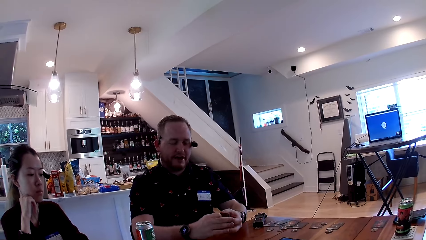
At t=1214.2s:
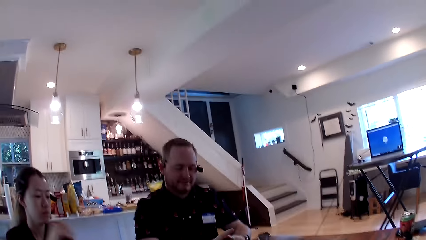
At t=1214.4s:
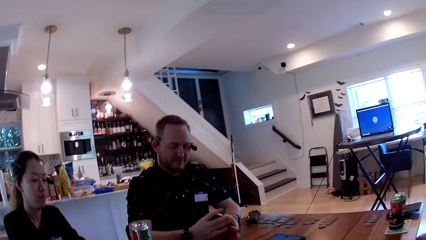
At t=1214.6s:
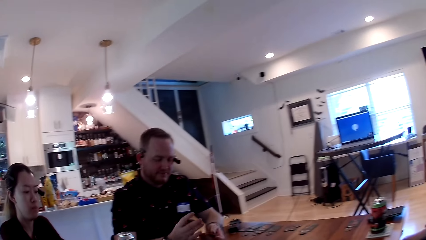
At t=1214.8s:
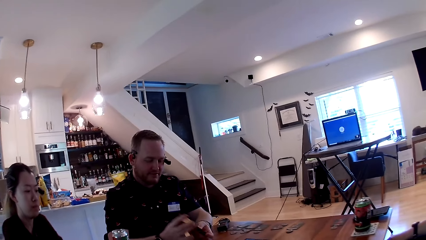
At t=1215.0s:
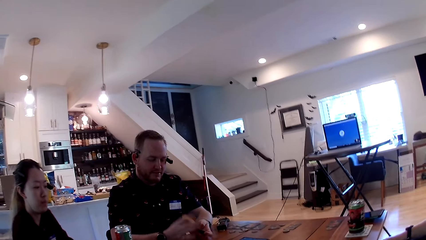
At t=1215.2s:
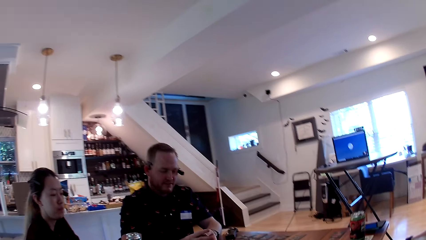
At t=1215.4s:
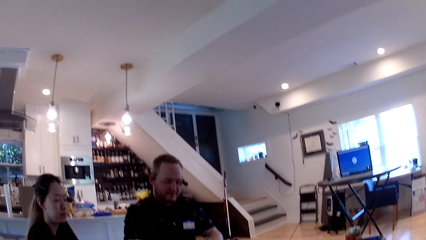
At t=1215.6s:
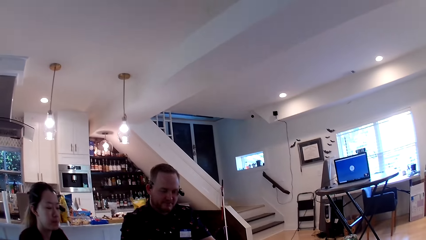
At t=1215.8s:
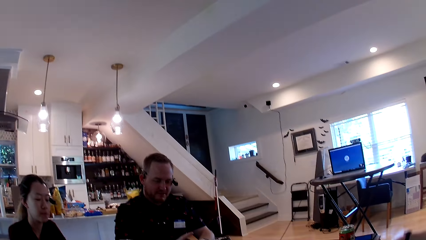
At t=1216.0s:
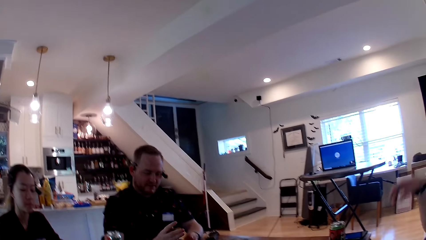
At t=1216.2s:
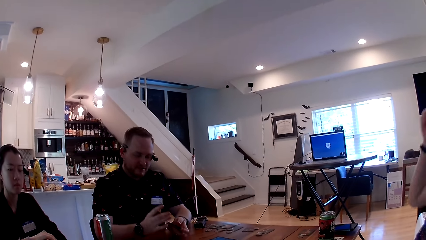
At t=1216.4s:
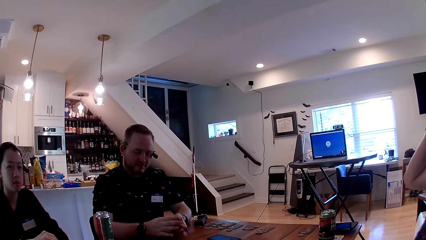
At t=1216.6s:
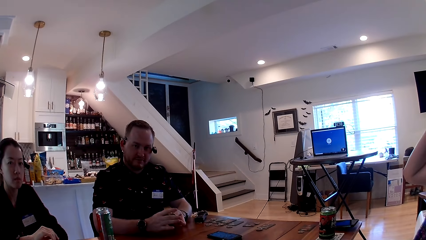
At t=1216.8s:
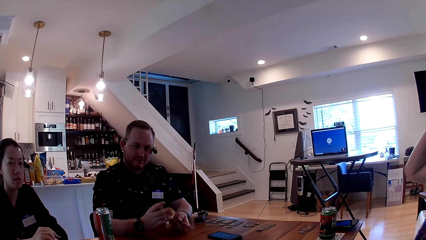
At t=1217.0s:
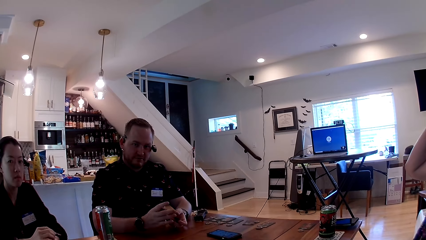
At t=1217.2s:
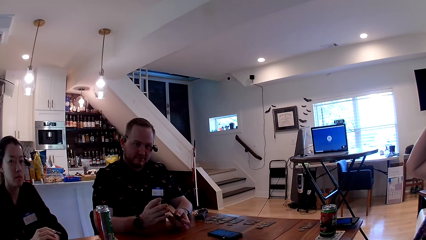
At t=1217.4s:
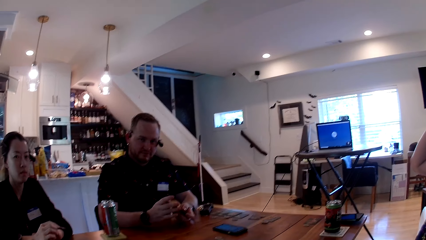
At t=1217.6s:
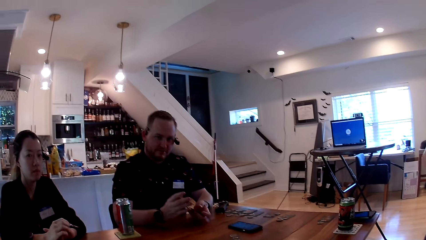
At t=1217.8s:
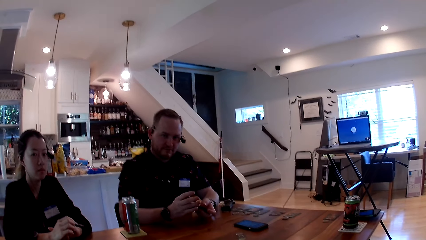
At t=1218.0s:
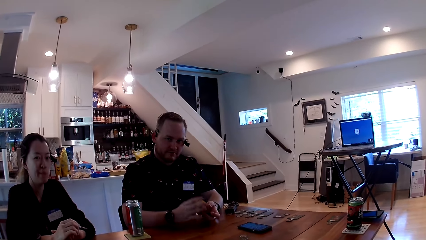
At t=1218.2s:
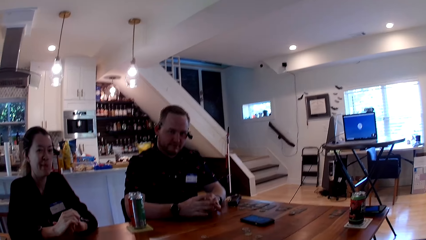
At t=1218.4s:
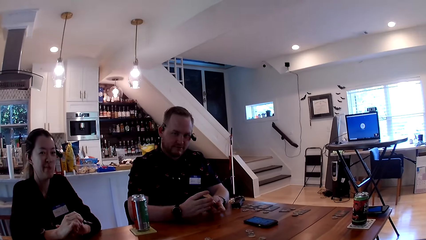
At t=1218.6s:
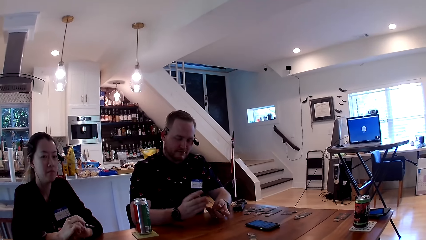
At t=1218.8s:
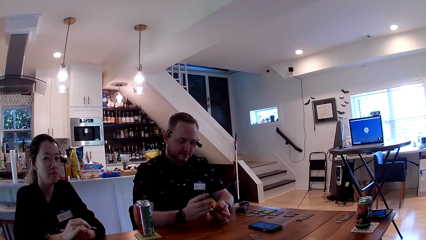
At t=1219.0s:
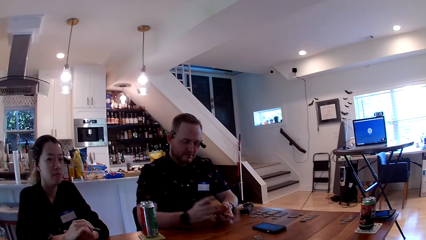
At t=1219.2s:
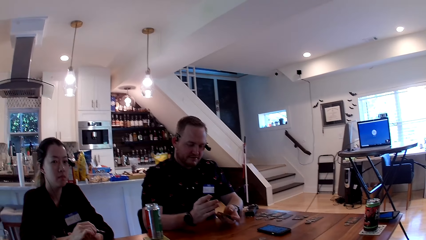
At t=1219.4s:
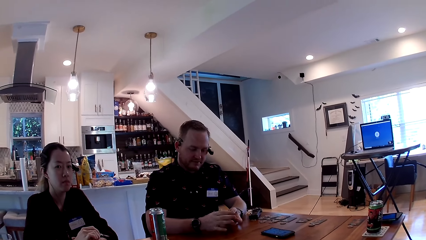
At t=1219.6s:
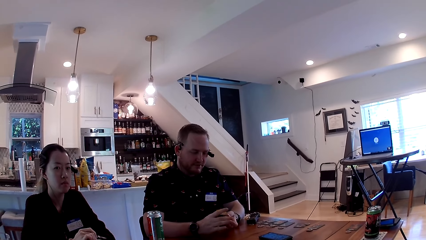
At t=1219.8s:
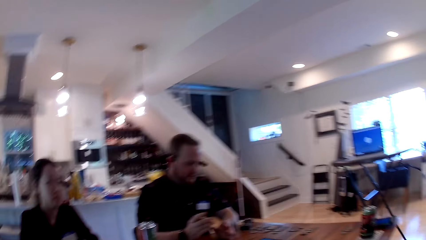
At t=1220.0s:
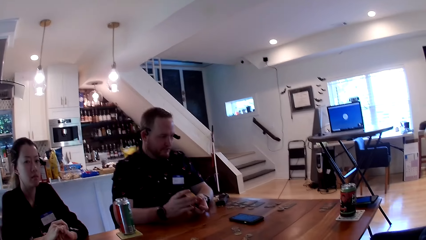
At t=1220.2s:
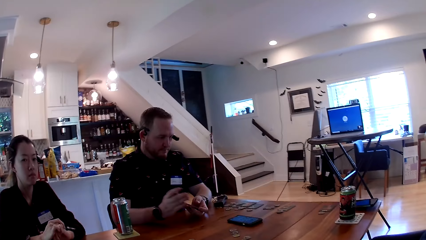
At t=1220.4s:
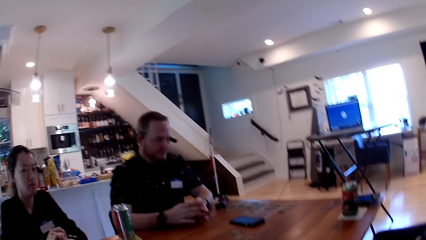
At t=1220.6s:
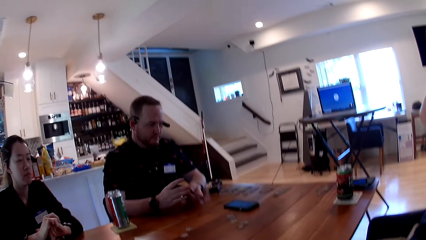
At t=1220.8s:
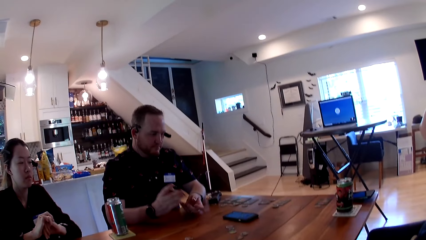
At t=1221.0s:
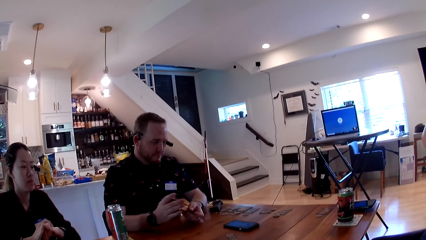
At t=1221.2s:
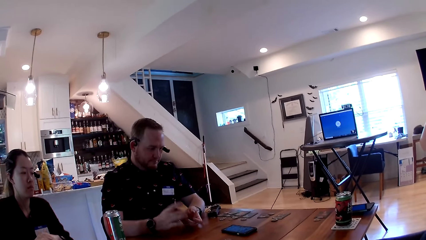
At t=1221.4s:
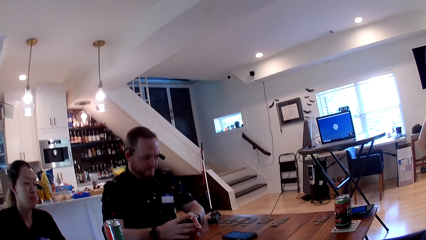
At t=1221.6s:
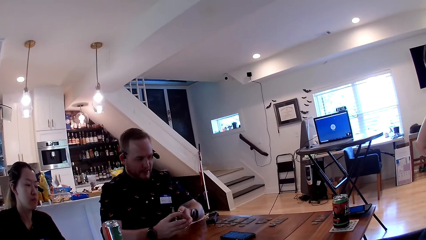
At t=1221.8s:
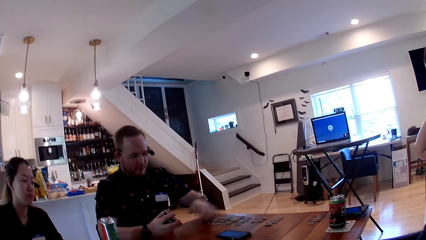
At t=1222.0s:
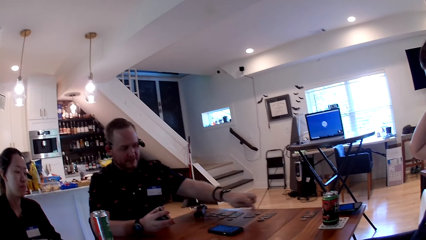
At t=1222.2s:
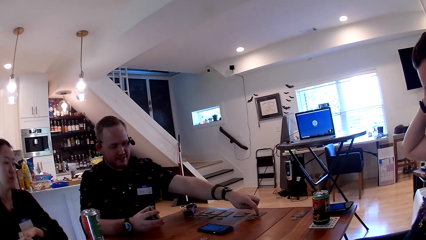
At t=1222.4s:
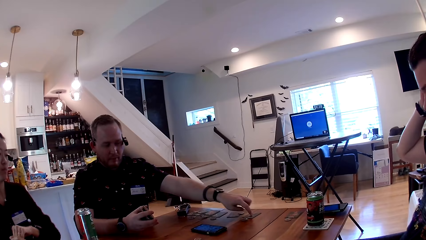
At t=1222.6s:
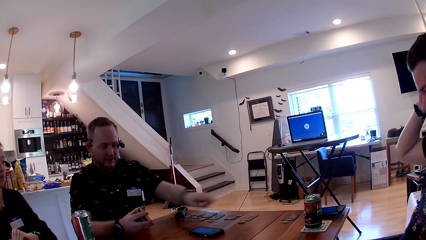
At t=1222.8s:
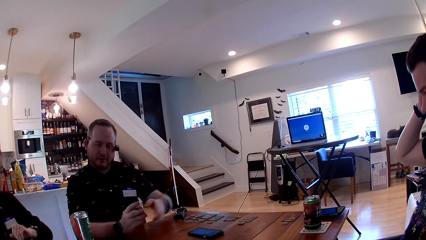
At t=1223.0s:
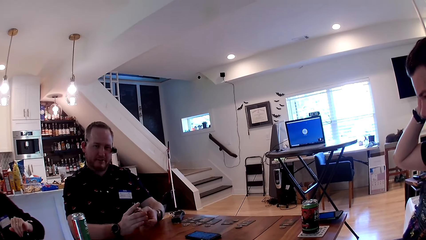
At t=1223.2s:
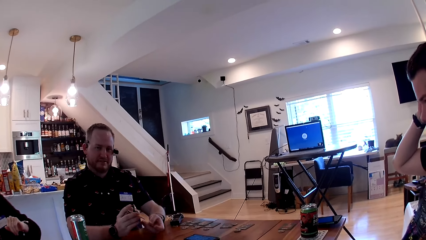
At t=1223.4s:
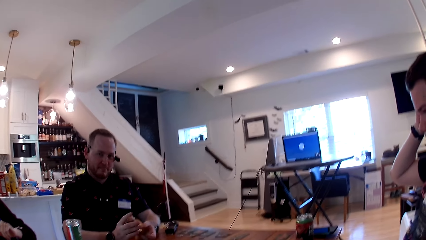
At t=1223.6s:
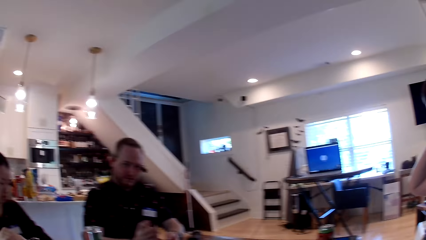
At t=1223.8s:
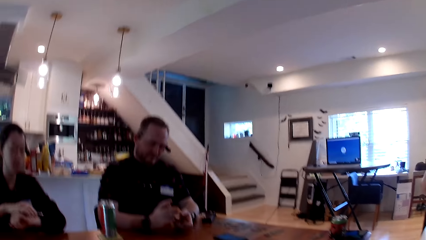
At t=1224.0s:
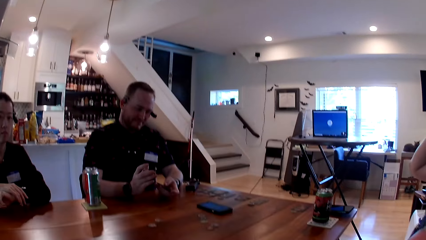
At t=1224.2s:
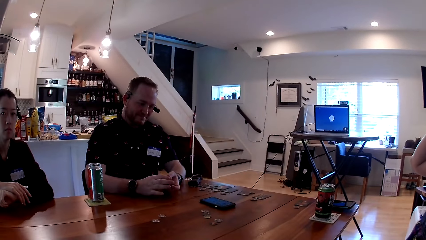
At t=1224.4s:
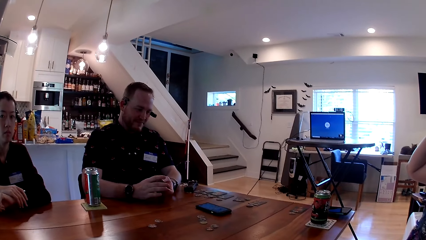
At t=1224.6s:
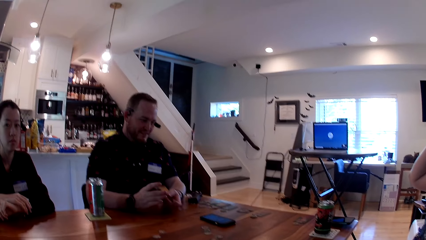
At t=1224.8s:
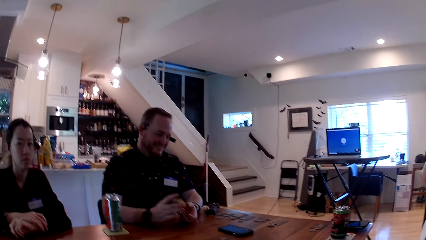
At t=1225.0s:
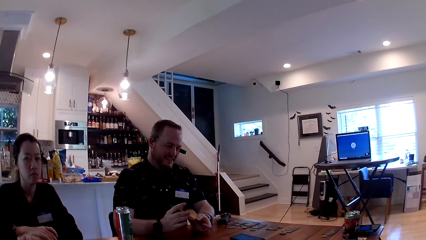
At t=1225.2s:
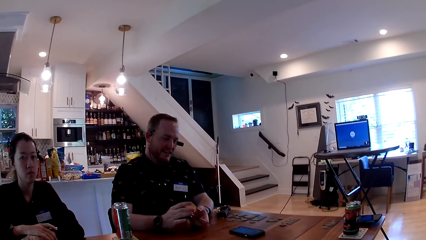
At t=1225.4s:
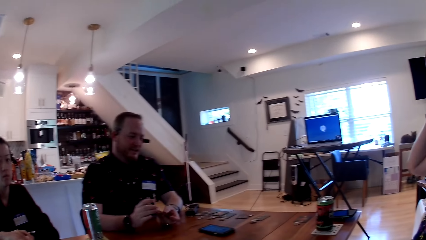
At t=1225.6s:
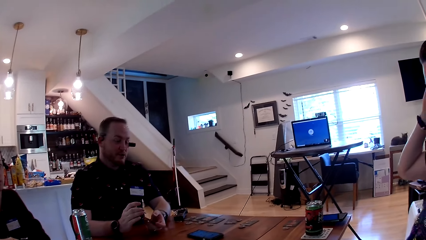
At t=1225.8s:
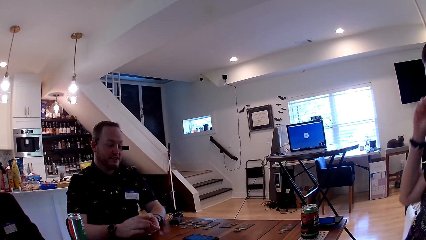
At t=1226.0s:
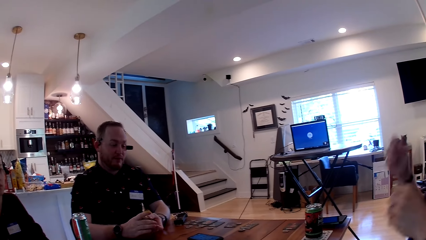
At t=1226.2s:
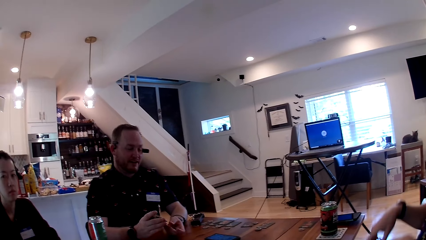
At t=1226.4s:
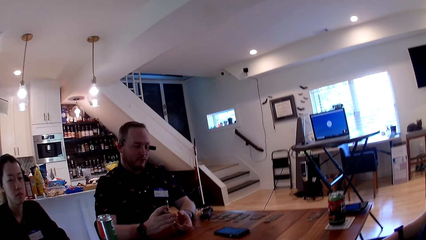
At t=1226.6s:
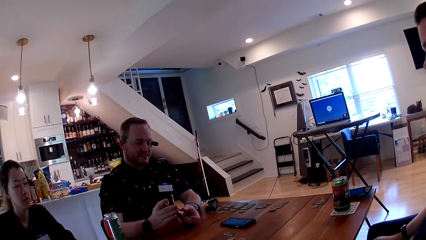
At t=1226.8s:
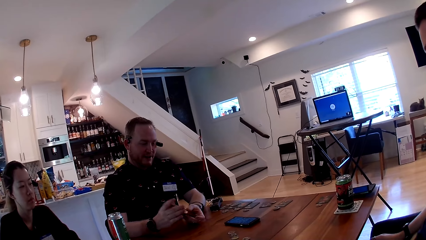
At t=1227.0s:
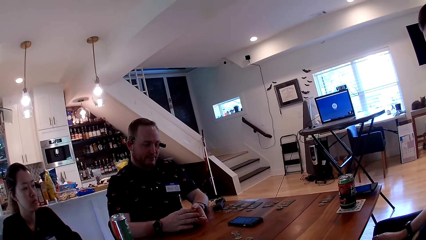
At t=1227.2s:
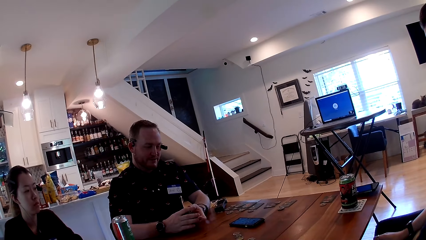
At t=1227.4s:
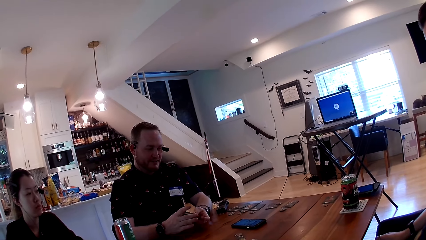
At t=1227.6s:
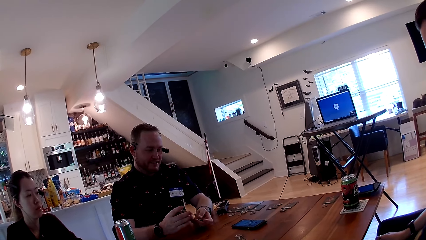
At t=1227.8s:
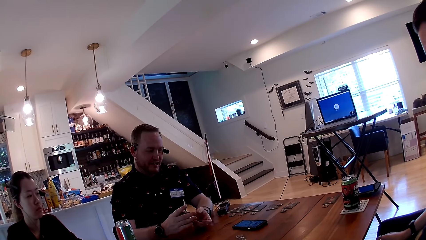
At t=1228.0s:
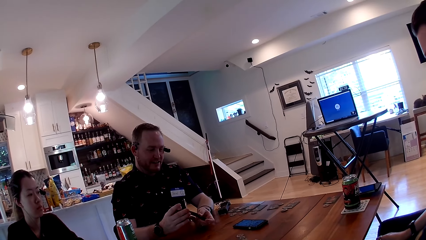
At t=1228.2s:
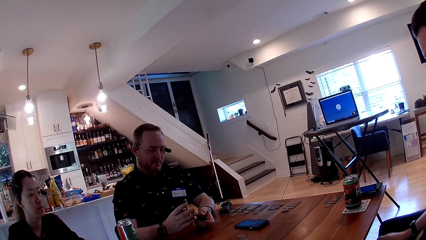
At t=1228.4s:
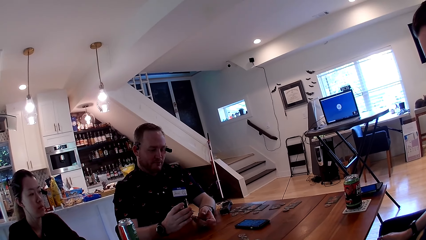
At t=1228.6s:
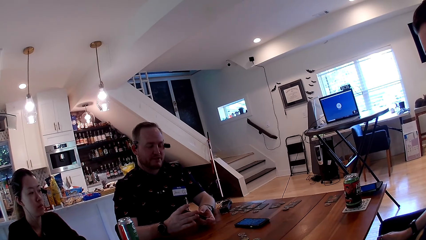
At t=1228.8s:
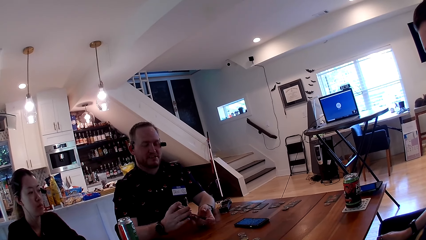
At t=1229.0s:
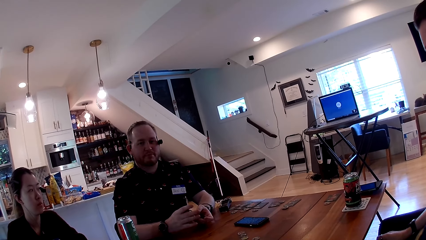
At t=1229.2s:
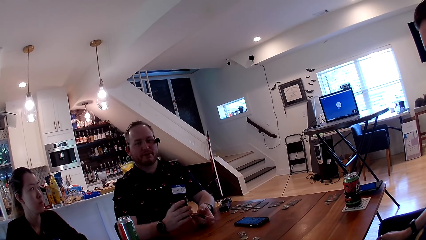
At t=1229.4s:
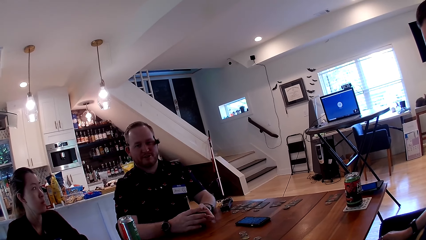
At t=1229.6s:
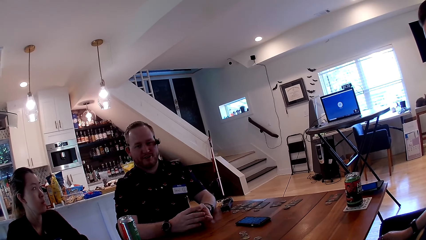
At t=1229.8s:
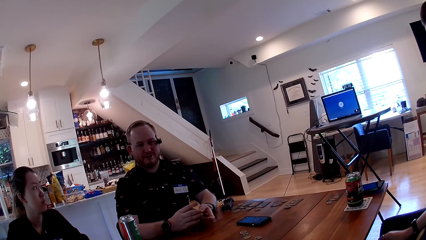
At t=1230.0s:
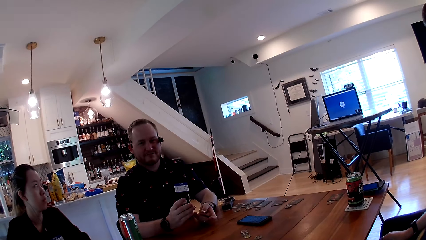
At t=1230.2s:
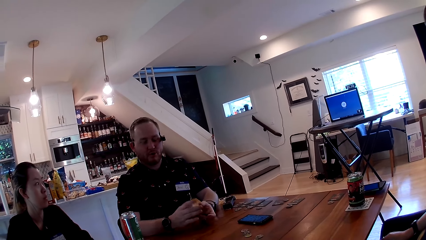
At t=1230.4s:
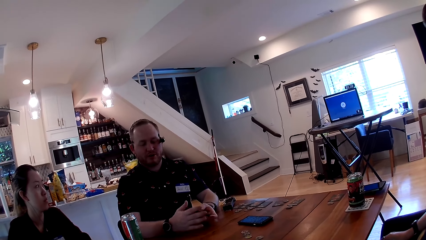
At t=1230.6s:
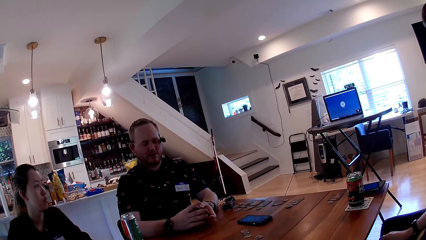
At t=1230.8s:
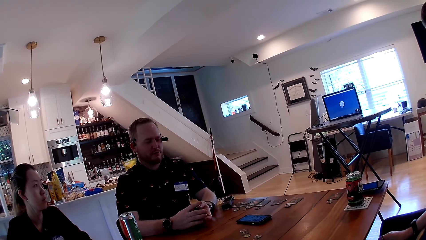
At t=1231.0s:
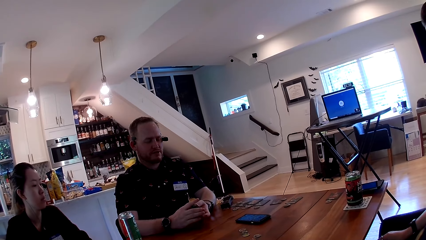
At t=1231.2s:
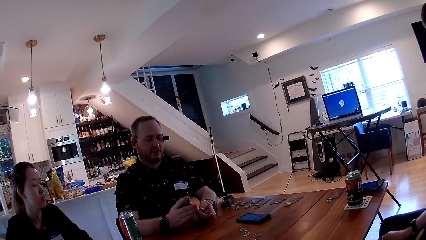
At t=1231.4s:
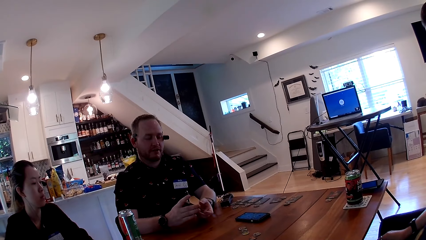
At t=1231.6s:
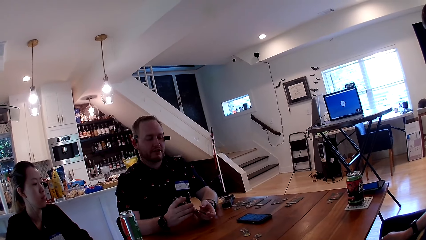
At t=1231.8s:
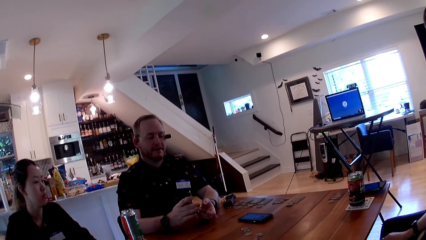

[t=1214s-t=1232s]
The man holds the stack of cards with both hands. The man shuffles the cards in his hands. The man taps the table with his left index finger. The man shuffles the cards in his hands. The woman looks at the table.
